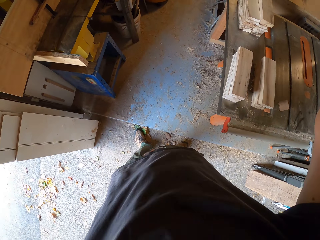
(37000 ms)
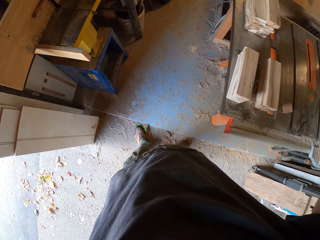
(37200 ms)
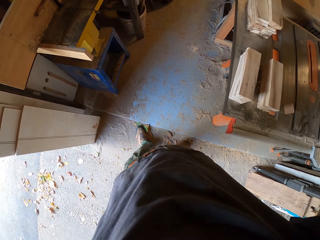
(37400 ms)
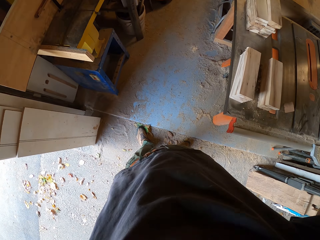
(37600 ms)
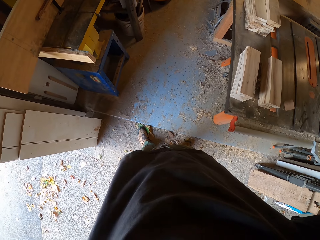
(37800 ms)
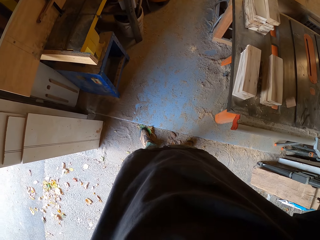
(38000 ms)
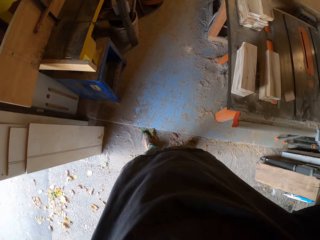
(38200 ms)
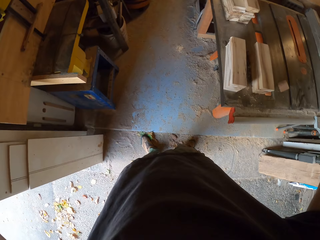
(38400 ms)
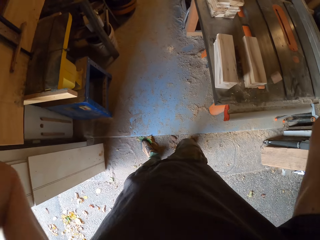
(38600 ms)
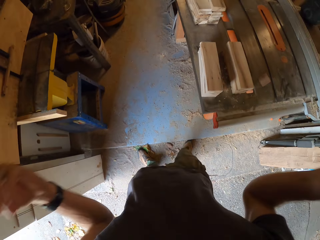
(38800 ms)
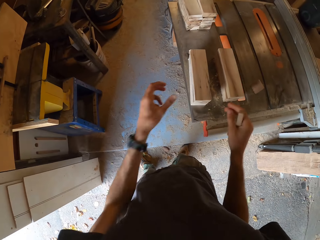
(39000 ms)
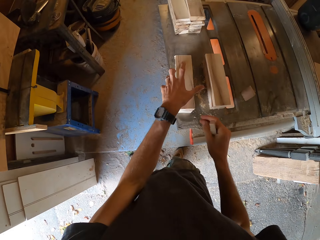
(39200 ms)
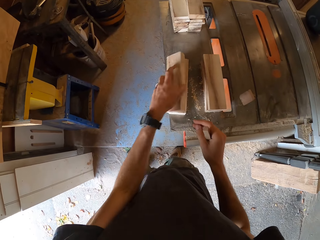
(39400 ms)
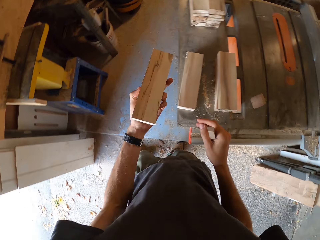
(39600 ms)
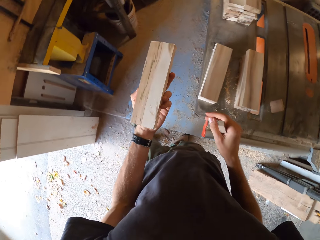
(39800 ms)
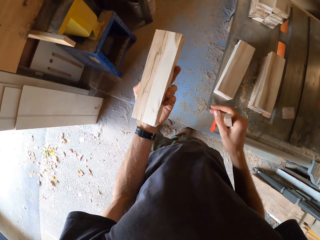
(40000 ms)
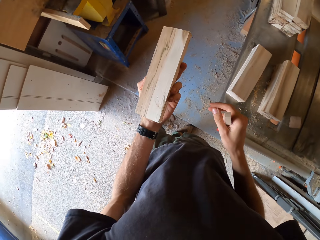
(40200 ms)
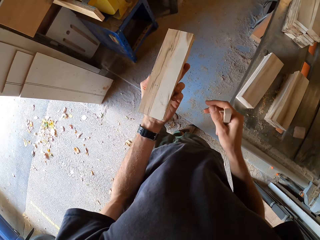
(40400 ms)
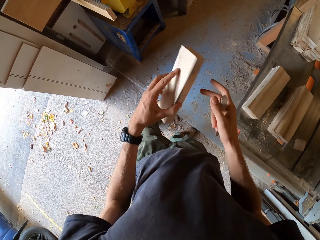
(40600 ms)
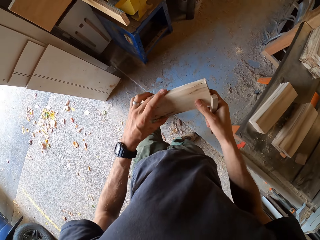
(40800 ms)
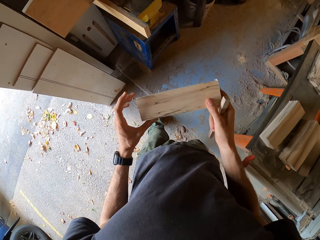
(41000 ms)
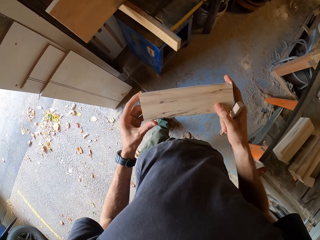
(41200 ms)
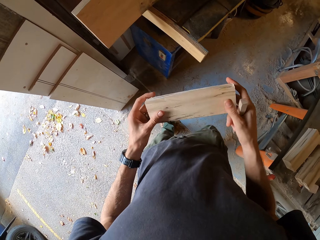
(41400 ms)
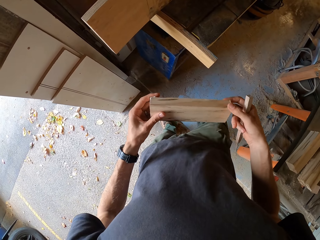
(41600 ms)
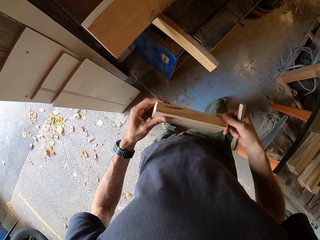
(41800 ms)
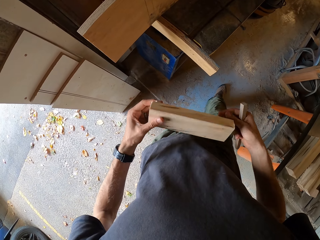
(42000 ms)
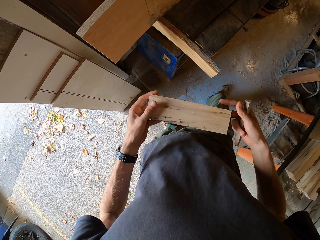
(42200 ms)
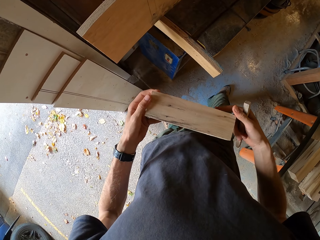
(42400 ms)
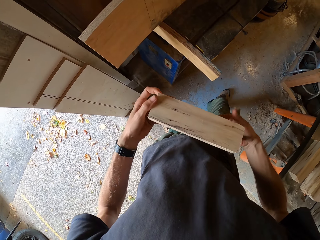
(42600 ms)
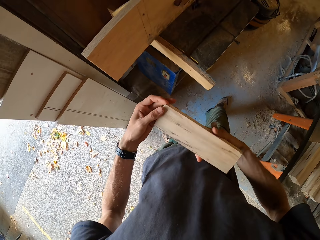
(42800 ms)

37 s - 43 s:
The camera wearer takes a small wood from the table with his left hand.

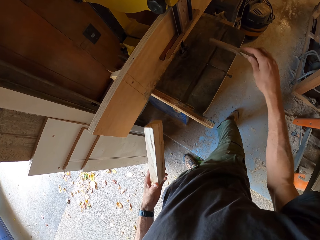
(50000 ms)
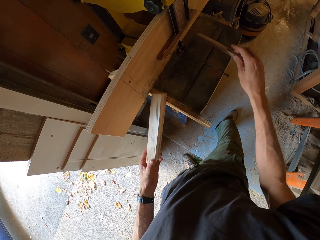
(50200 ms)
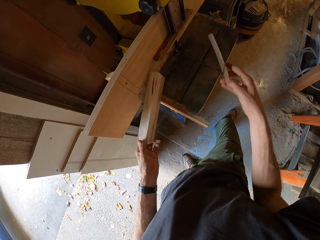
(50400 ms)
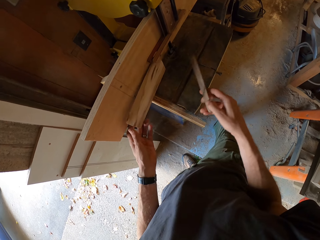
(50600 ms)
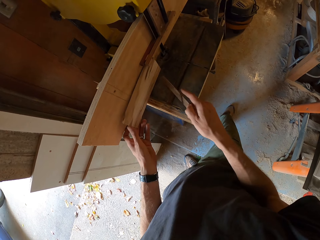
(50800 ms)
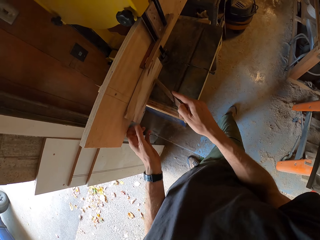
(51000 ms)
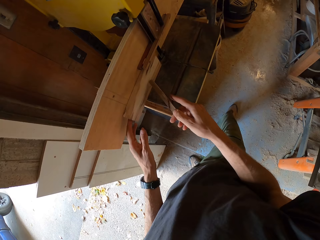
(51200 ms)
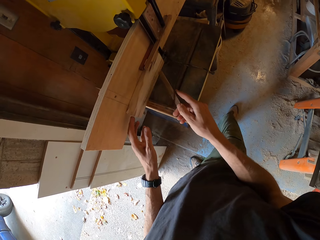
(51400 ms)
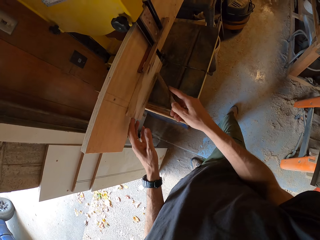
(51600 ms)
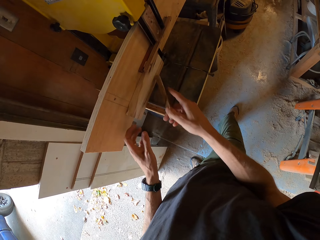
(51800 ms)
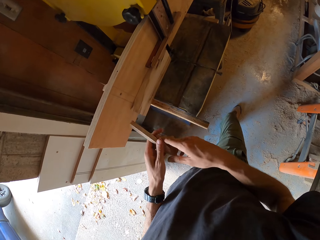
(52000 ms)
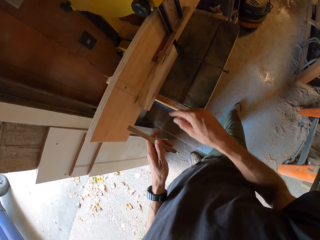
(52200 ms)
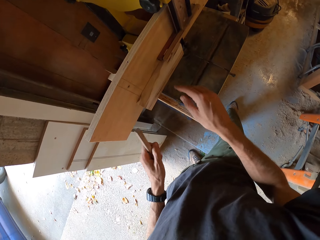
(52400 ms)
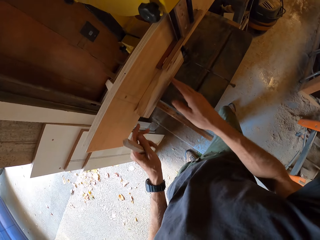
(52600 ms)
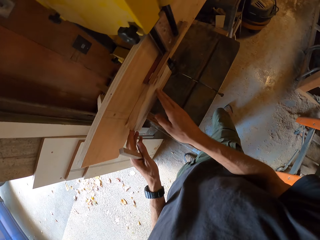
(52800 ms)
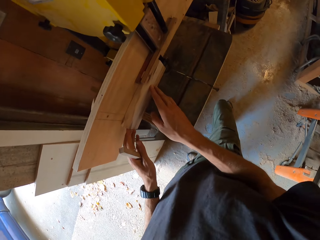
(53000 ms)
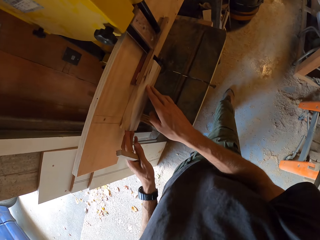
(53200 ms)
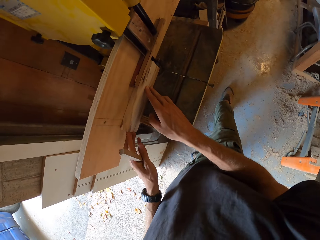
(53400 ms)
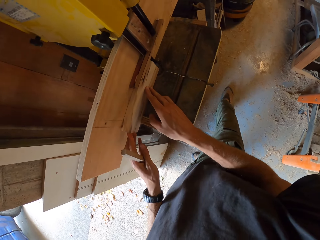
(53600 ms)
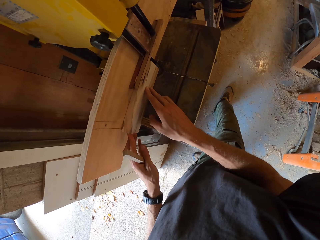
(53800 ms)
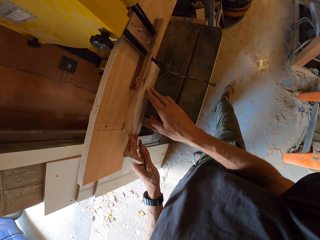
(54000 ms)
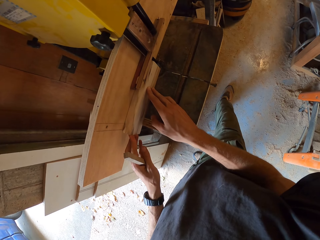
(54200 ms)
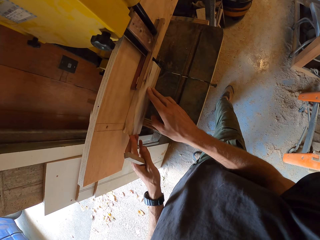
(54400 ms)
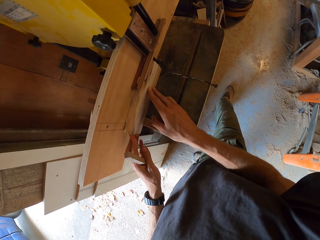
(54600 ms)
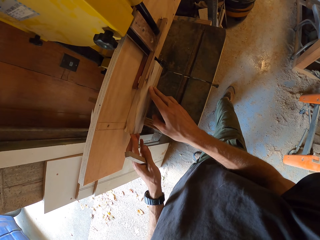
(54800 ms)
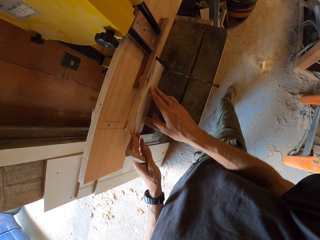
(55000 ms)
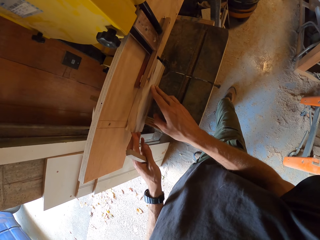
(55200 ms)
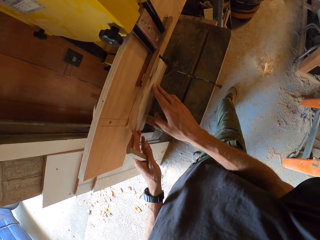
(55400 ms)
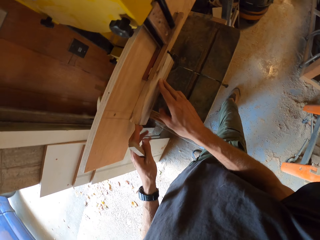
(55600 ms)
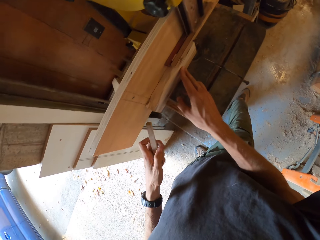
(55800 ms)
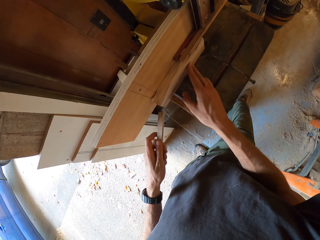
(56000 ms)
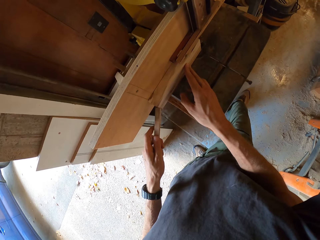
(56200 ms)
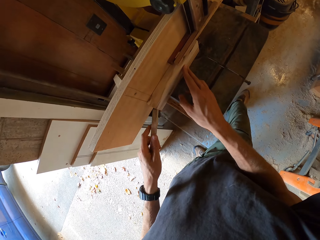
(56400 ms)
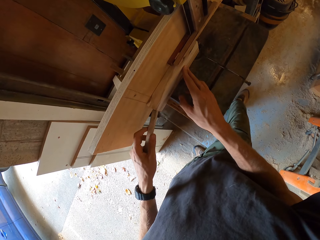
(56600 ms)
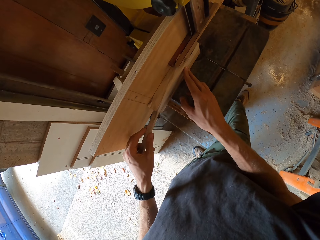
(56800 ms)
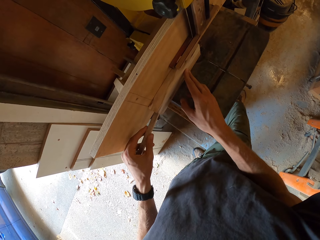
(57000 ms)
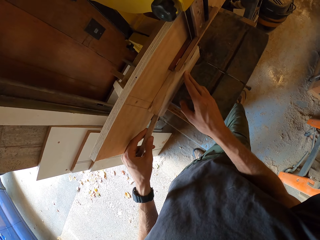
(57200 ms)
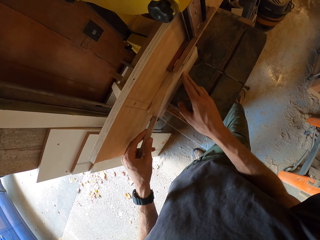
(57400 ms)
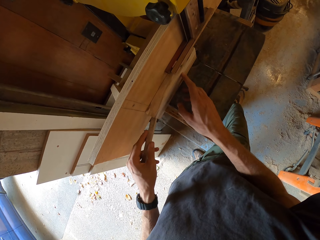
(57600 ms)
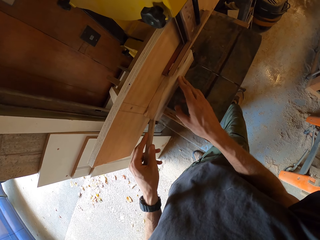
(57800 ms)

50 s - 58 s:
The camera wearer places the small wood or piece of wood by the saw of the cutting machine. He passes the wooden rod to his left hand. He cuts the piece of wood with the cutting machine.

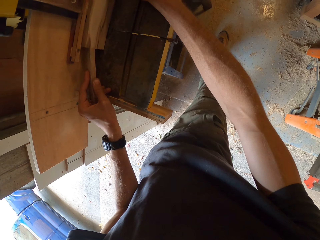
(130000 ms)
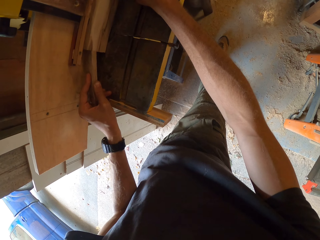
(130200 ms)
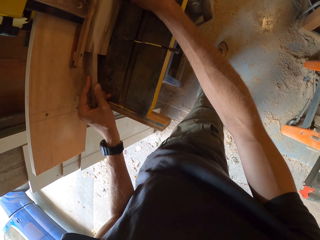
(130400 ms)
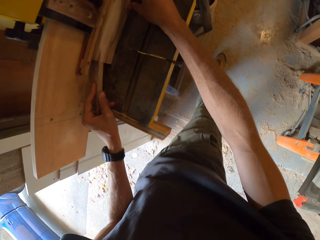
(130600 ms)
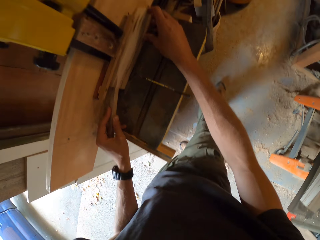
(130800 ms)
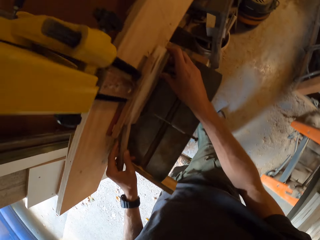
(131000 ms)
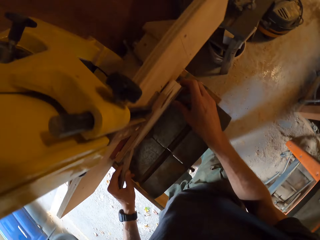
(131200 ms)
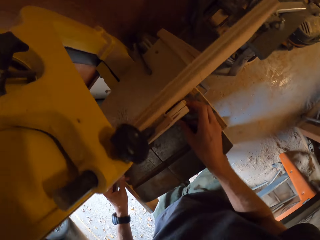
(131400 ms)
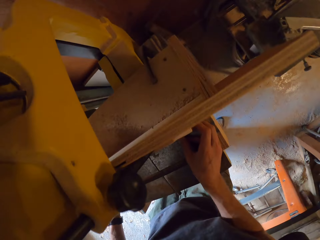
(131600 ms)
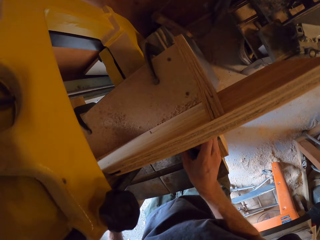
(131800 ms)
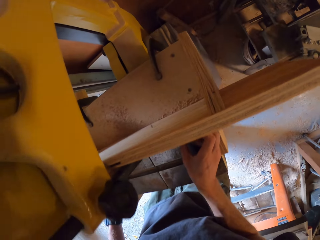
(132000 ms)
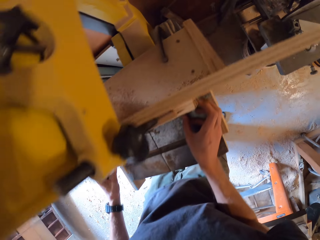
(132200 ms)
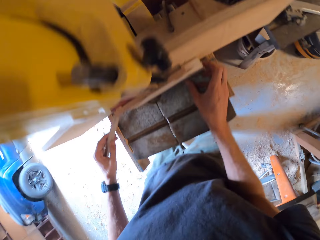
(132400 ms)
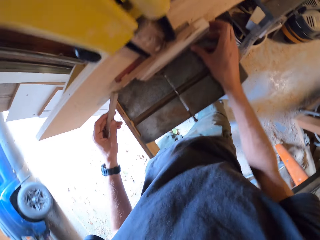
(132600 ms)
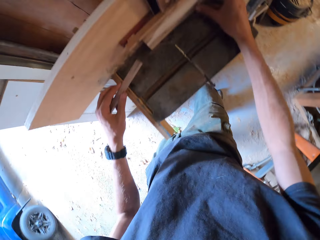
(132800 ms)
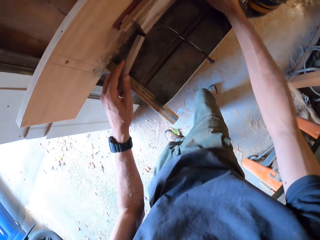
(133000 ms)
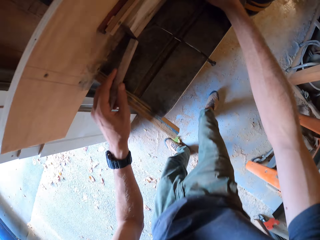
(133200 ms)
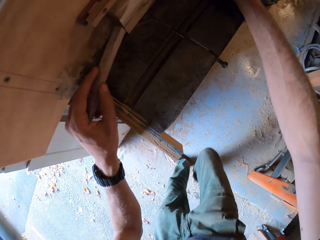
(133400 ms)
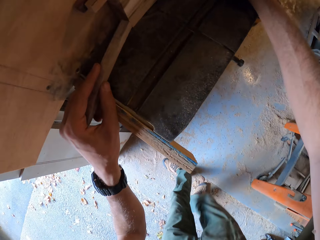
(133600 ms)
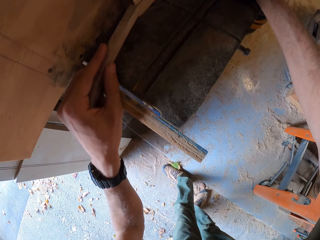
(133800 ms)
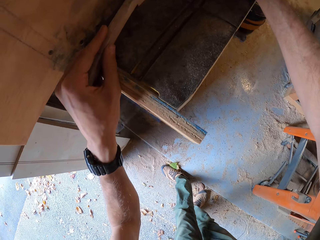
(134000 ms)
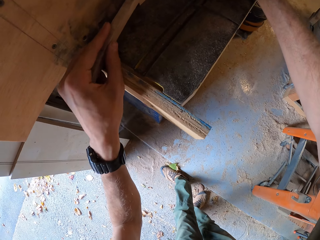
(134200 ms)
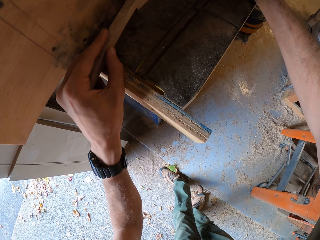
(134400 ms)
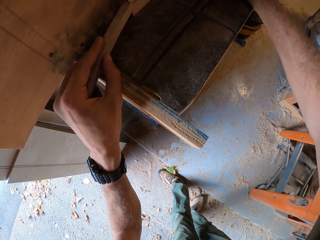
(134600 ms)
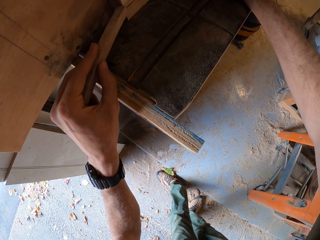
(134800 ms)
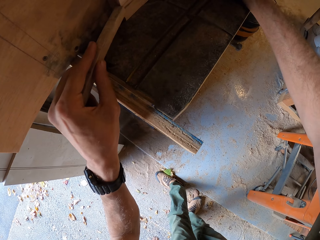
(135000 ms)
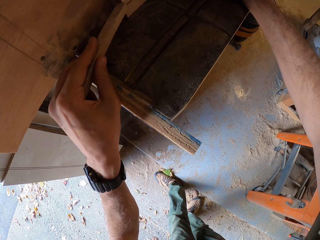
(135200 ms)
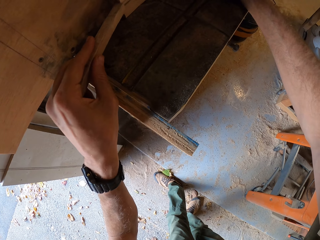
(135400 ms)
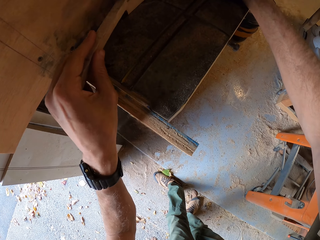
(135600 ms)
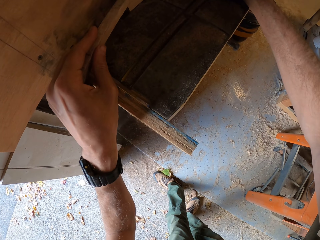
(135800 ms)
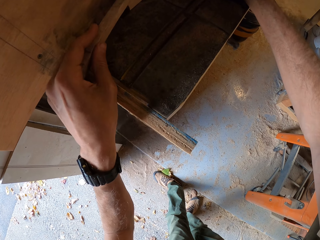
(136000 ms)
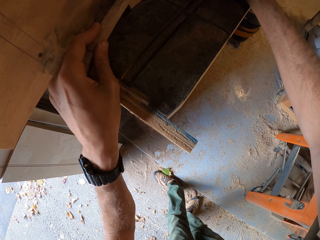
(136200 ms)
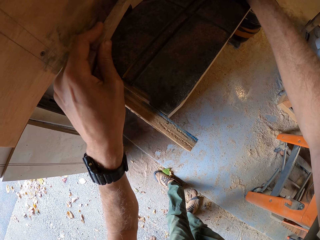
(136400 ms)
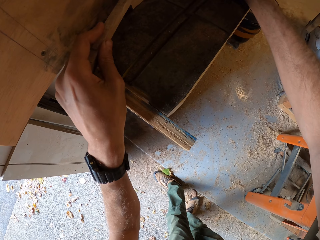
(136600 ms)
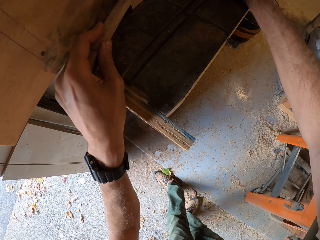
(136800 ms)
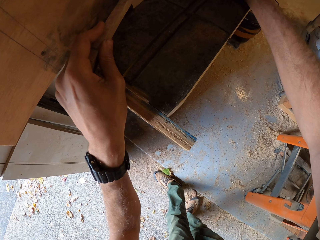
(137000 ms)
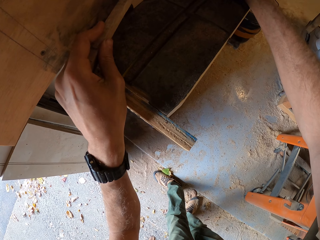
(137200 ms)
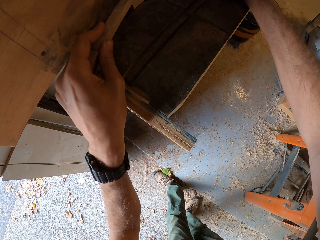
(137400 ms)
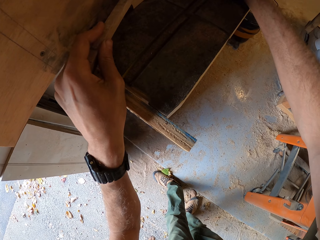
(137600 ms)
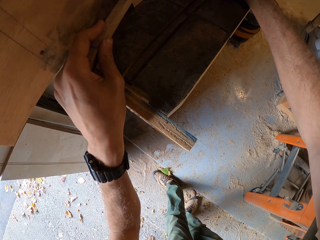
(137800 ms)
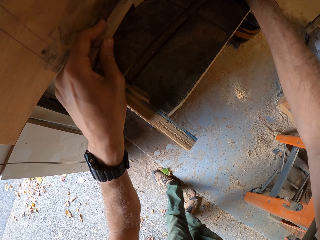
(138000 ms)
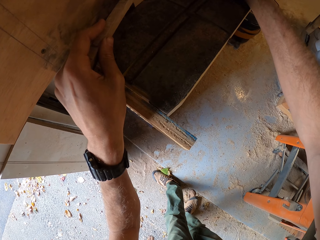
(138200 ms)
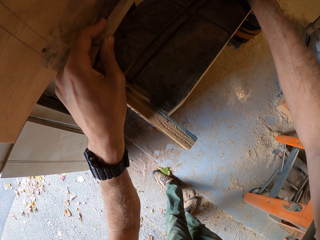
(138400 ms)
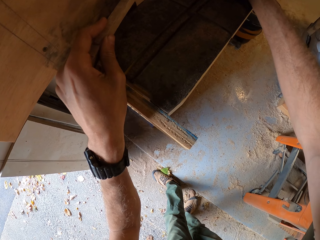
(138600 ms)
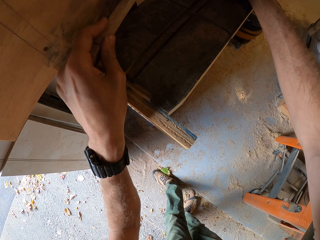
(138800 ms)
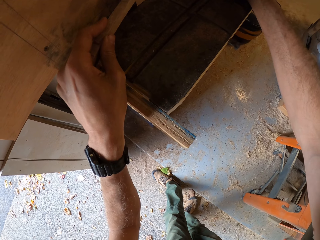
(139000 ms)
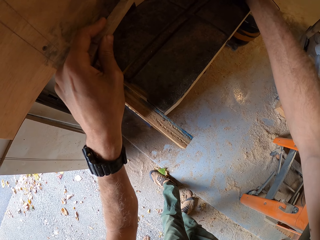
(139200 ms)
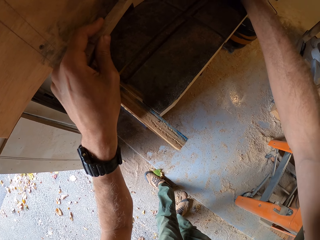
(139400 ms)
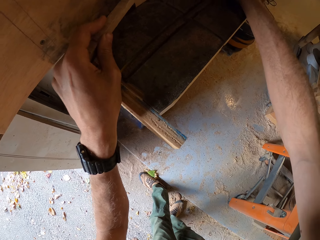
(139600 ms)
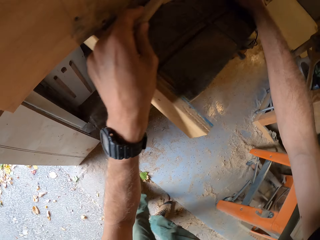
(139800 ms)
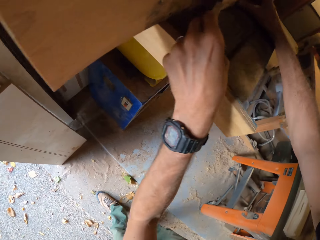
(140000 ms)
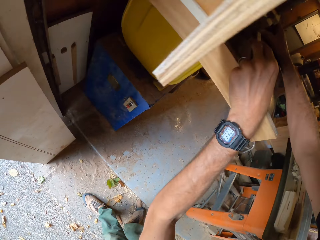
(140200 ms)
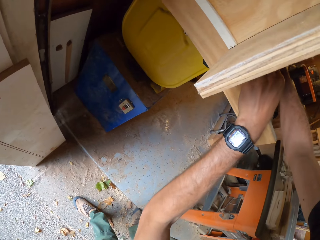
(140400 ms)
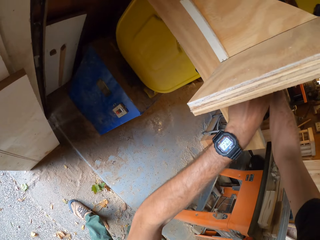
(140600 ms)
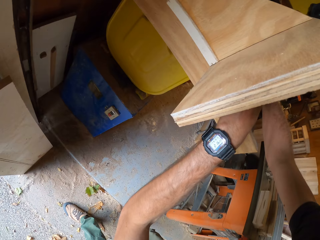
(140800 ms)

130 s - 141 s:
The camera wearer looks around. They look down.
